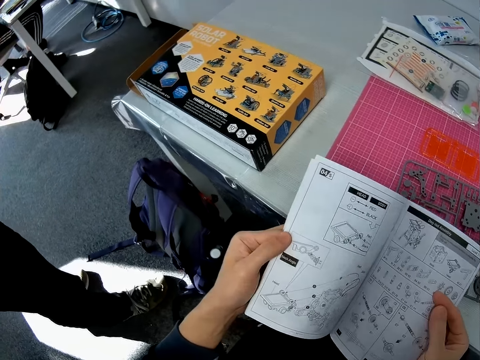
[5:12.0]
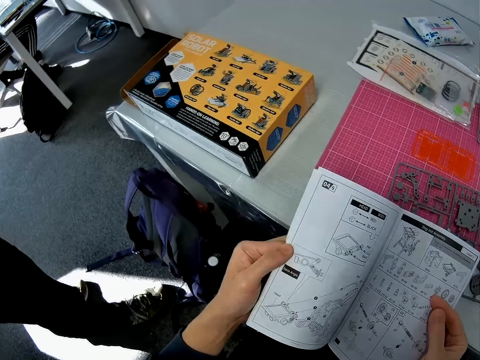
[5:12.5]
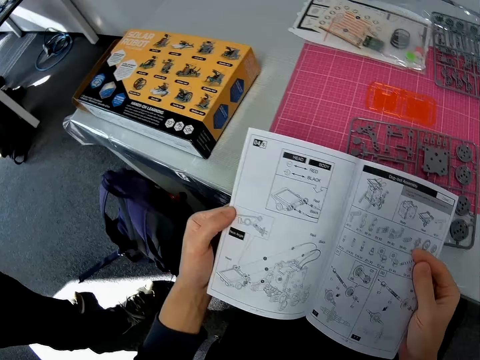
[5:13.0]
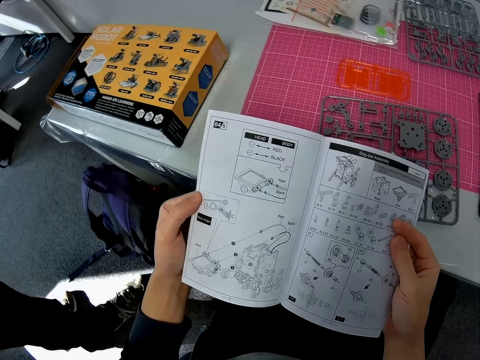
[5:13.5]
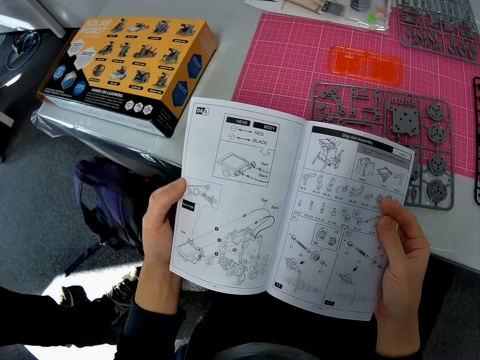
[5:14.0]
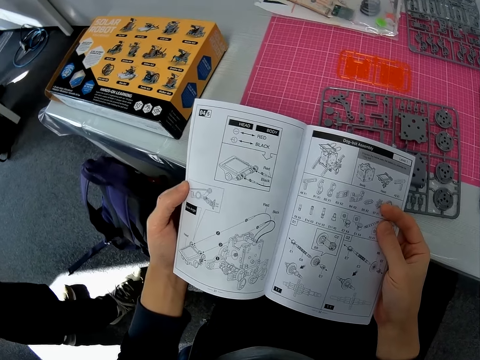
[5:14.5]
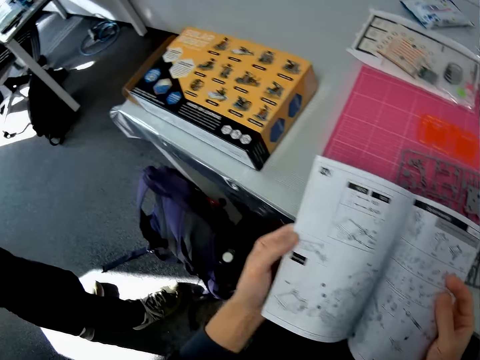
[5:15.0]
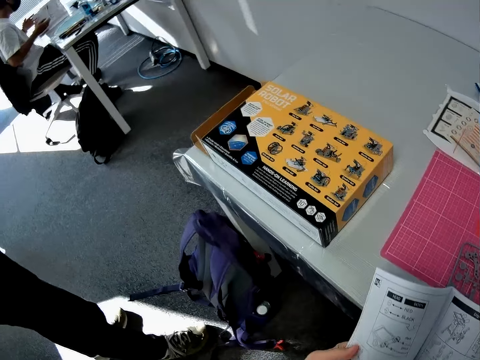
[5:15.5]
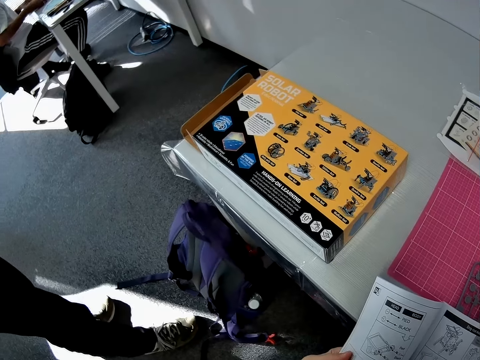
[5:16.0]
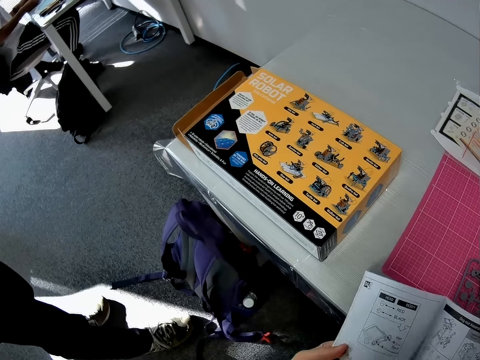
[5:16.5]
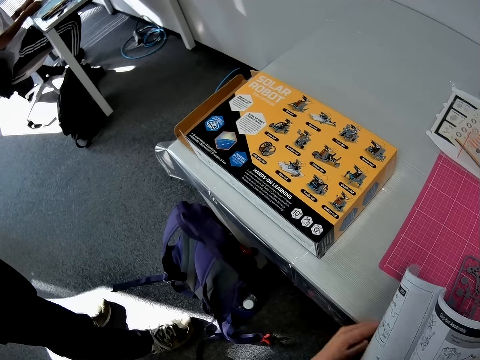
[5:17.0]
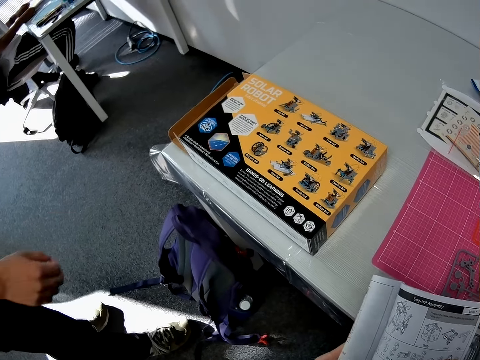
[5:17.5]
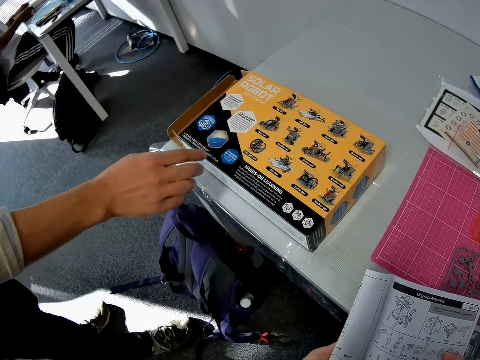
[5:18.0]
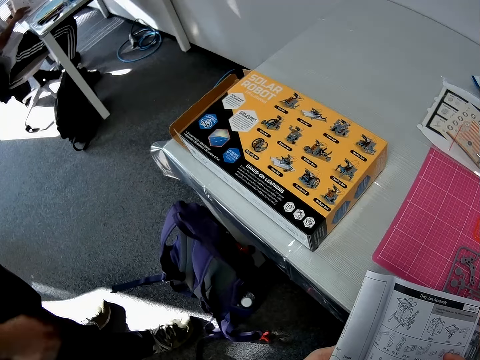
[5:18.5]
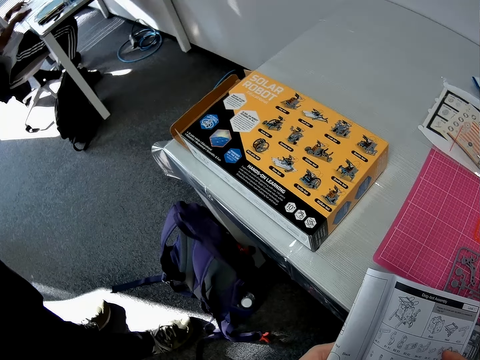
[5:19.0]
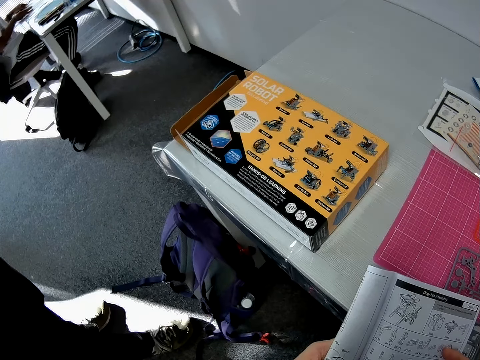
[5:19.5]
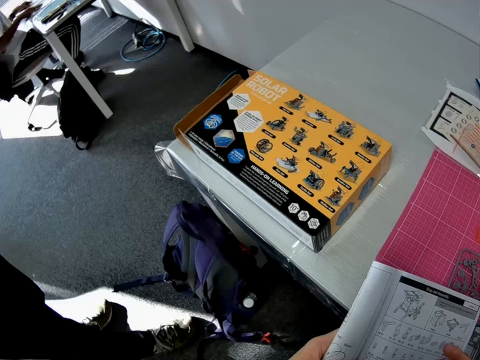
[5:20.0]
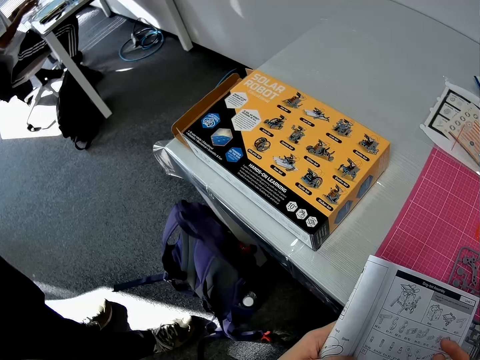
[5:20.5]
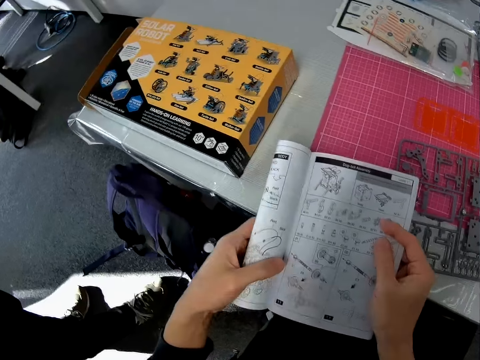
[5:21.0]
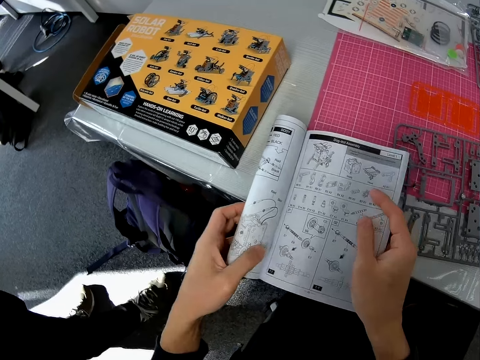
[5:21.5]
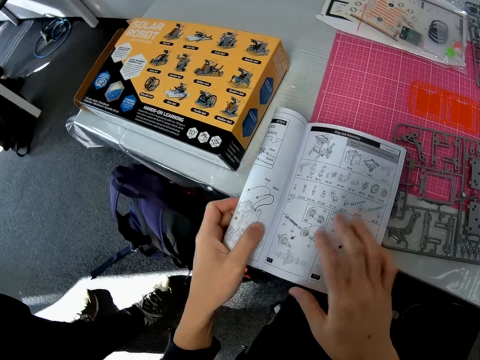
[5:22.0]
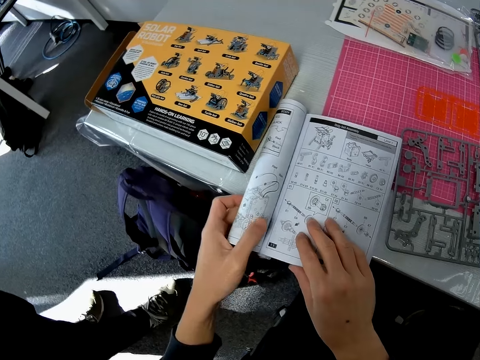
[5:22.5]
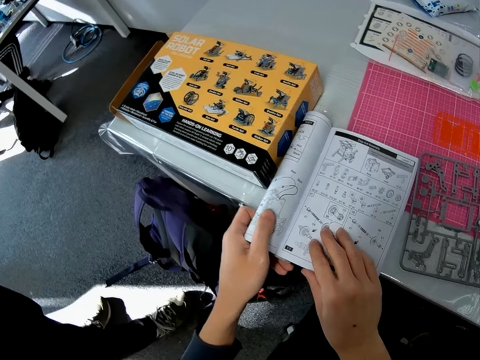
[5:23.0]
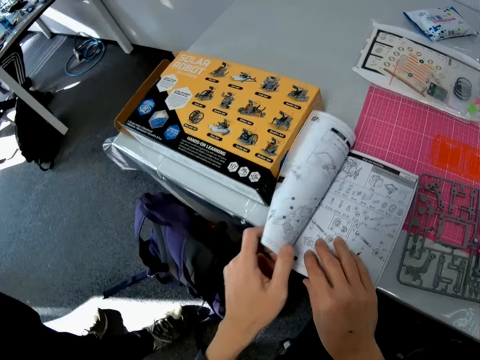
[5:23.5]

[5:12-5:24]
The camera wearer looks at a solar robot book manual. A man holds a chin with a hand. The man looks around a table. The camera wearer looks around a room. Another man moves papers on the table with a hand. The camera wearer folds the solar robot book manual with a hand. The first man holds a box on the table. The camera wearer looks at the solar robot book manual. The first man looks around the table. The camera wearer drops the book on the table.

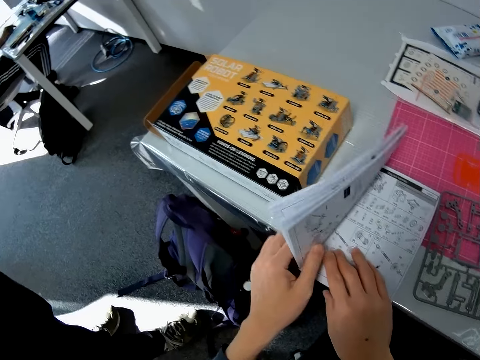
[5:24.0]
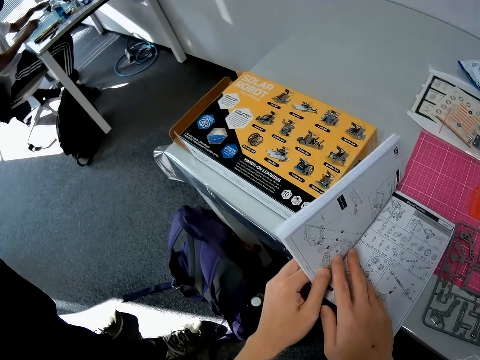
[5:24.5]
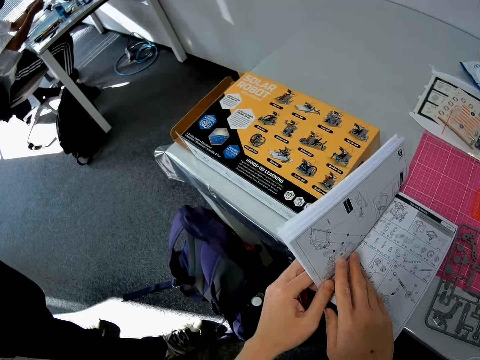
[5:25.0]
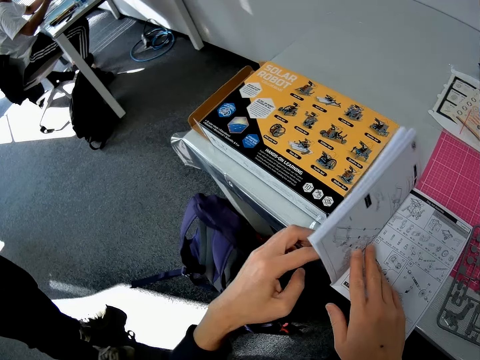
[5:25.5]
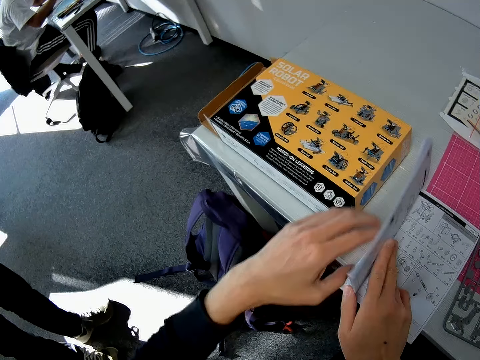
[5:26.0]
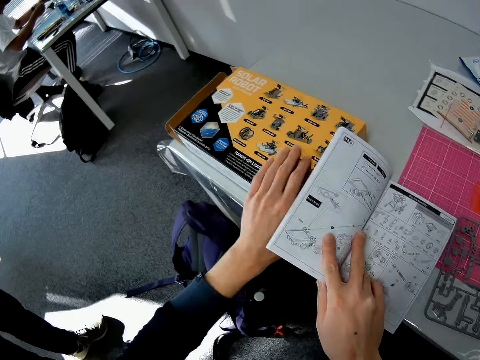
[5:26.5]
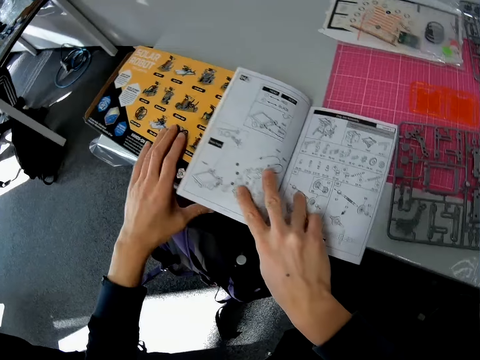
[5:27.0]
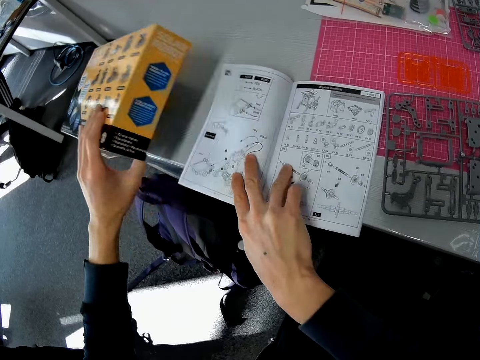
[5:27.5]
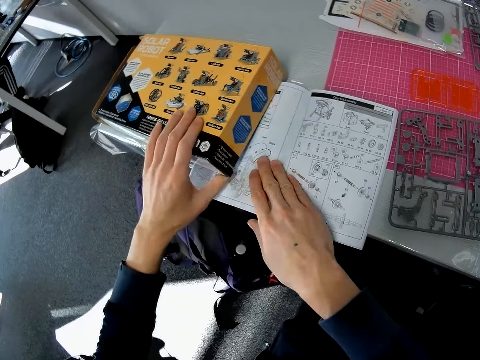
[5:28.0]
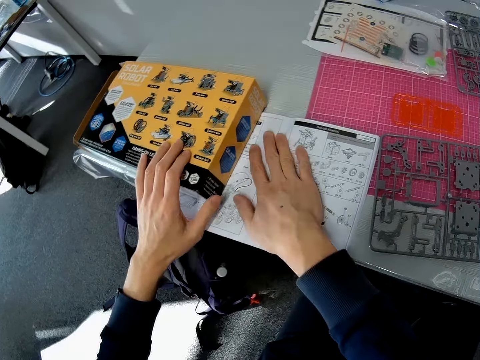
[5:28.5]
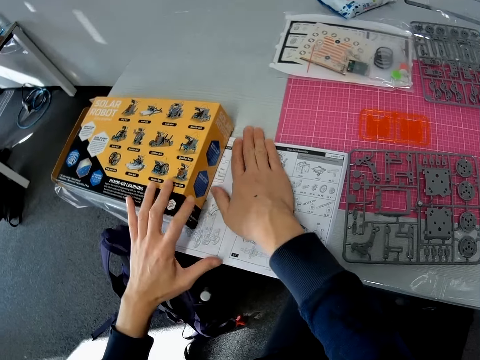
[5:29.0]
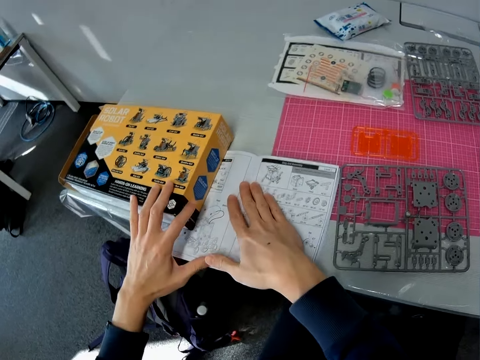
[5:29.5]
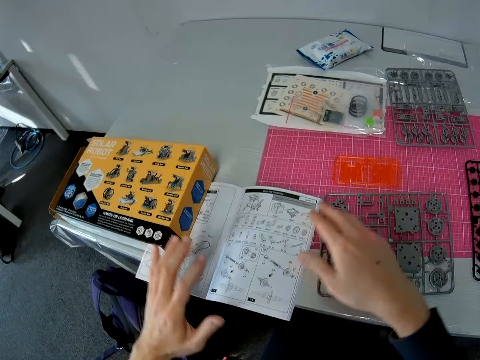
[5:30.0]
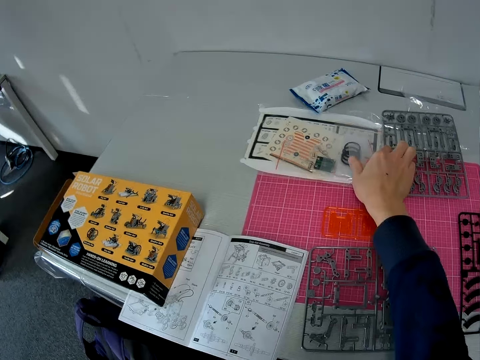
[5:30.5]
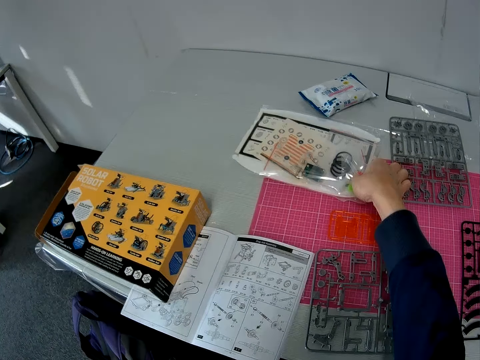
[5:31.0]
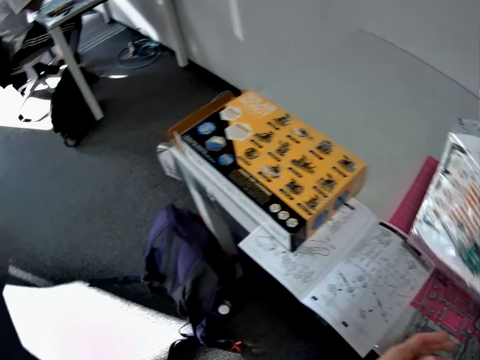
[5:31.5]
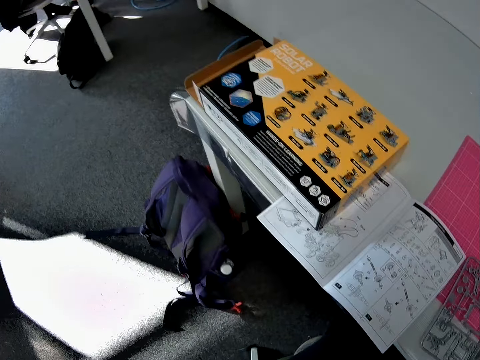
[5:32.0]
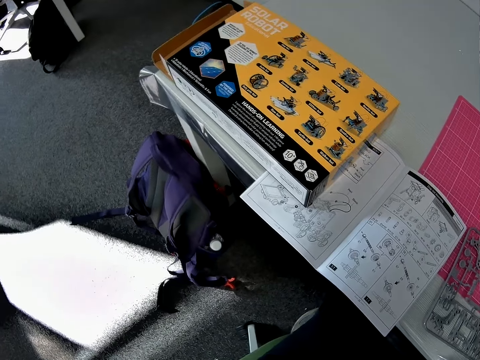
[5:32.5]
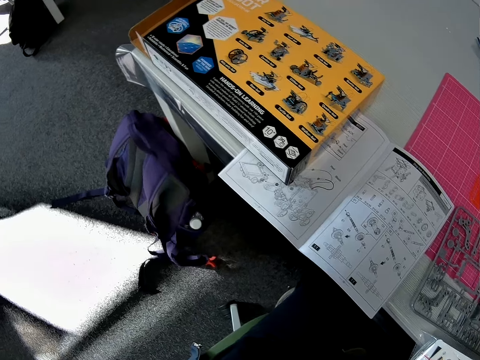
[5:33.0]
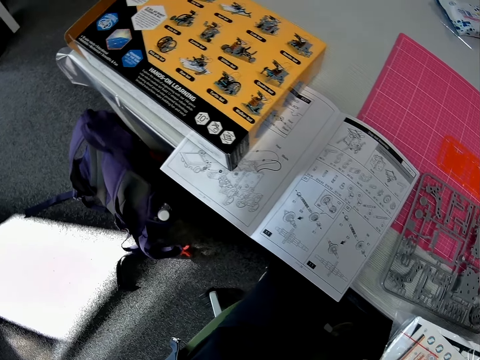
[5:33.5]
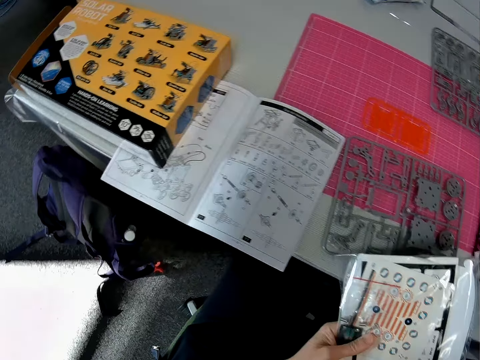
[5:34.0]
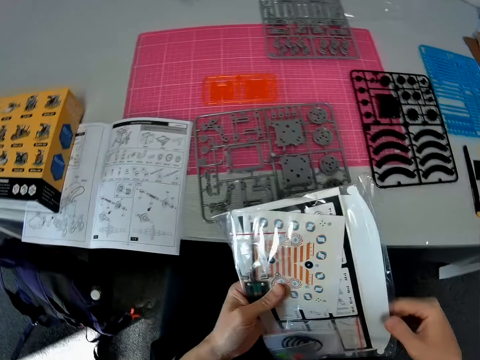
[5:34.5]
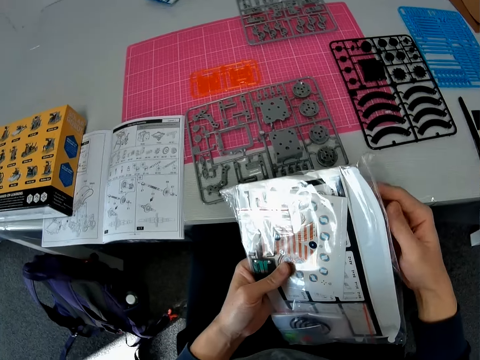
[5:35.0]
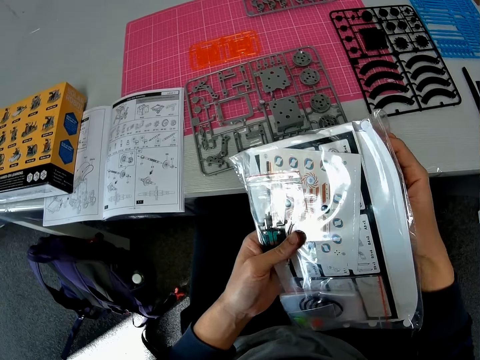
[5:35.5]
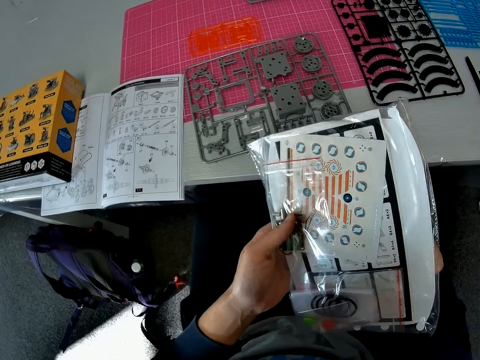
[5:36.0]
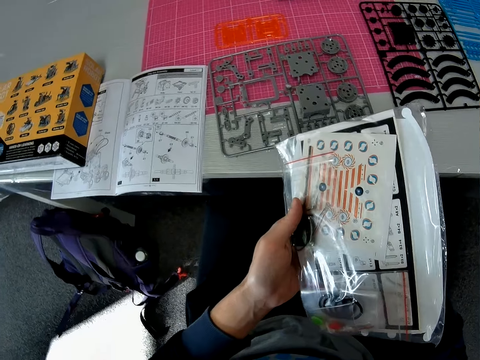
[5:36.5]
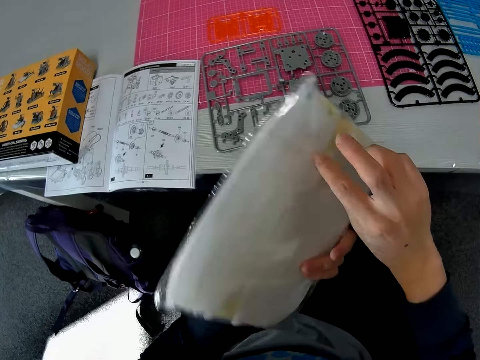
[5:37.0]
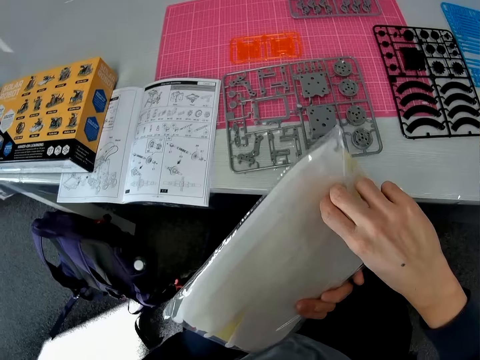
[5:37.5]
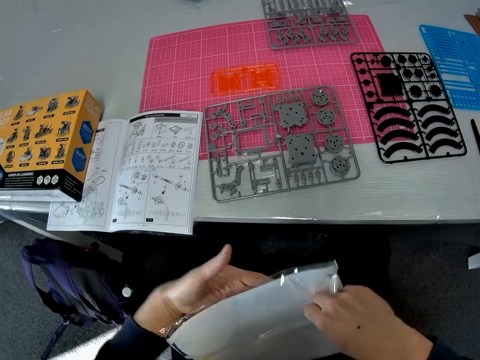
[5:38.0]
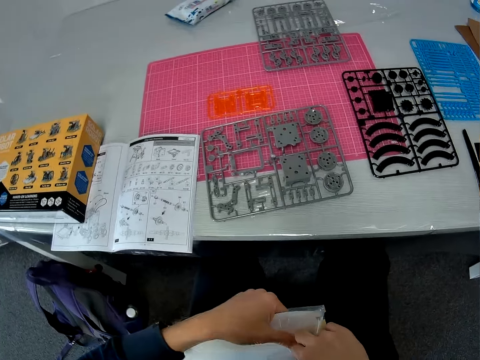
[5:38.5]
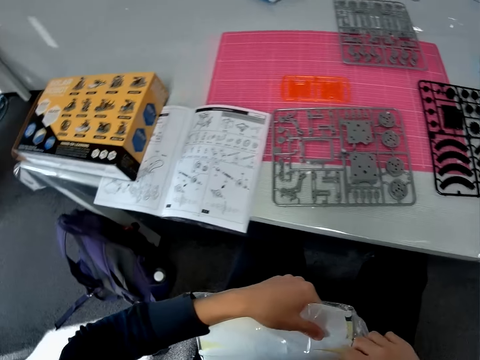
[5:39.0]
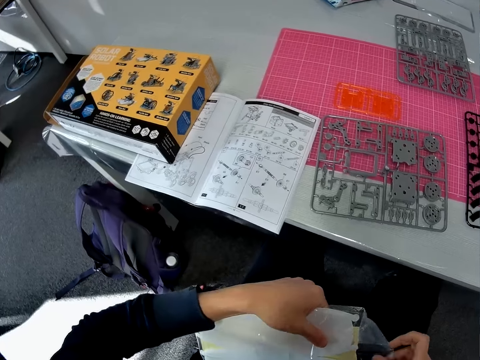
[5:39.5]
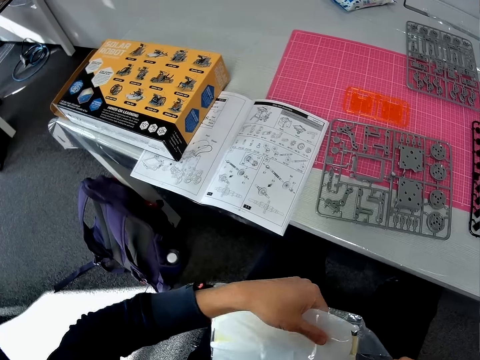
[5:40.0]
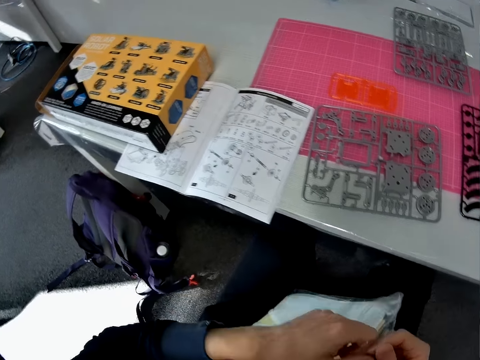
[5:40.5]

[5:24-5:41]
The camera wearer puts a solar robot book manual on a table. A man walks around a room. The camera wearer moves a box on the table with a hand. Another man lifts hands up away from the table. The camera wearer puts the box on a page of the solar manual book. They hold the solar robot book manual on the table with a hand. They pick up a transparent tool paper or nylon from the table. They look around the room. They open up the transparent tool paper with a hand and tear the nylon.
